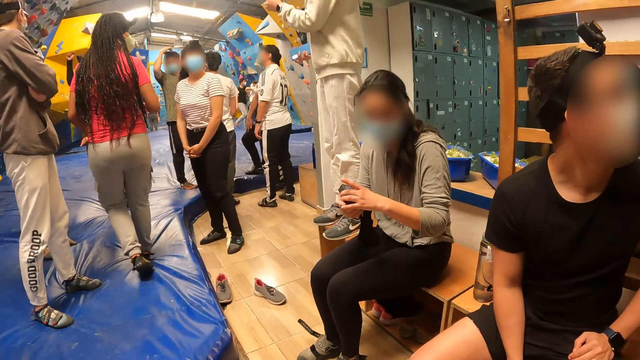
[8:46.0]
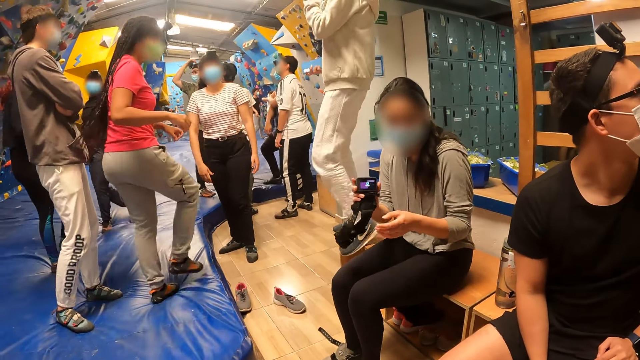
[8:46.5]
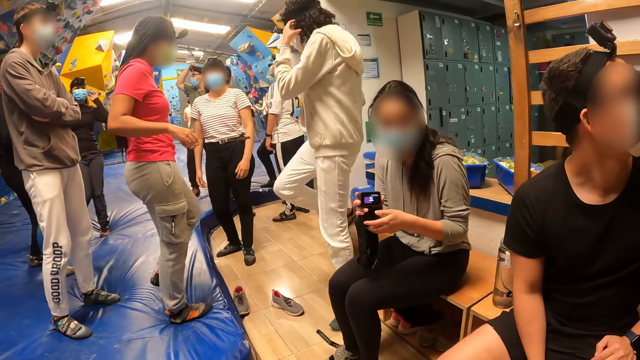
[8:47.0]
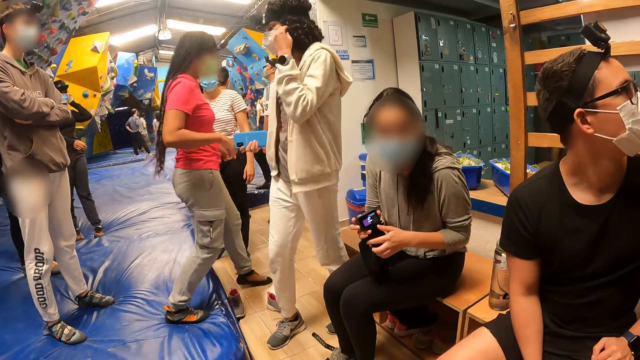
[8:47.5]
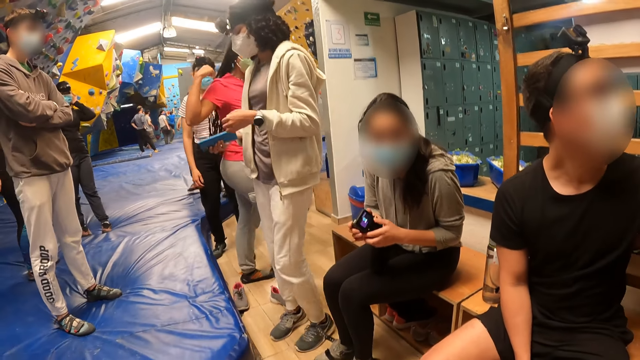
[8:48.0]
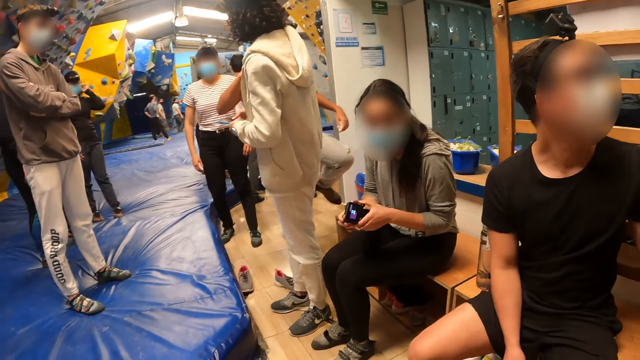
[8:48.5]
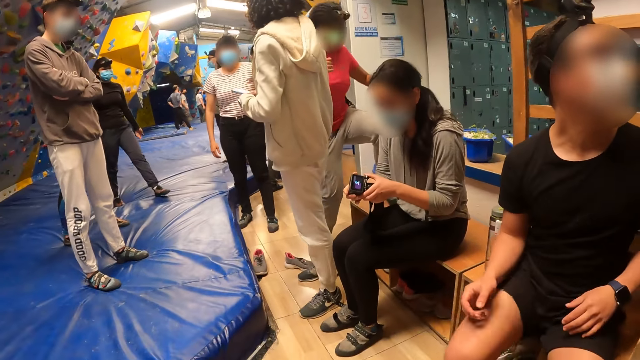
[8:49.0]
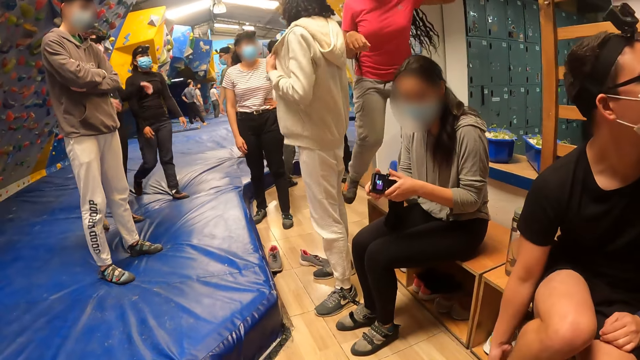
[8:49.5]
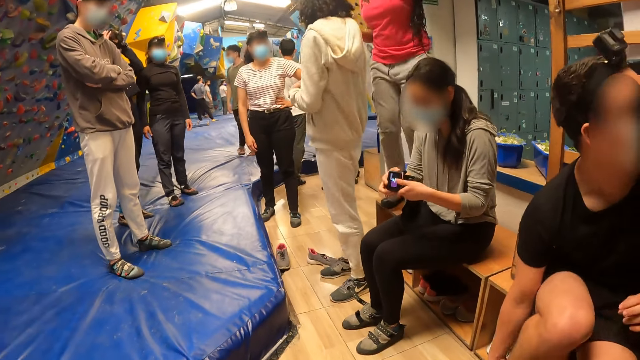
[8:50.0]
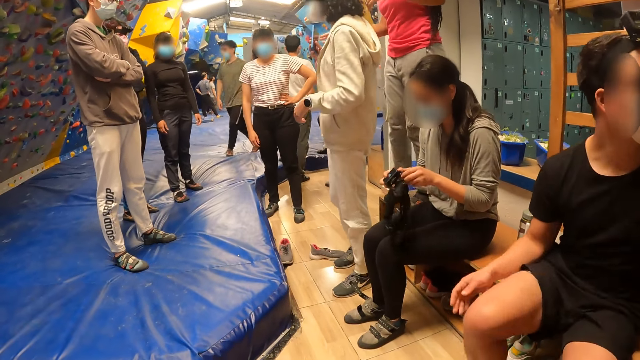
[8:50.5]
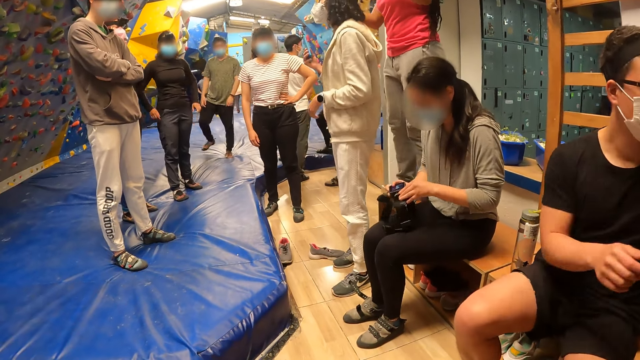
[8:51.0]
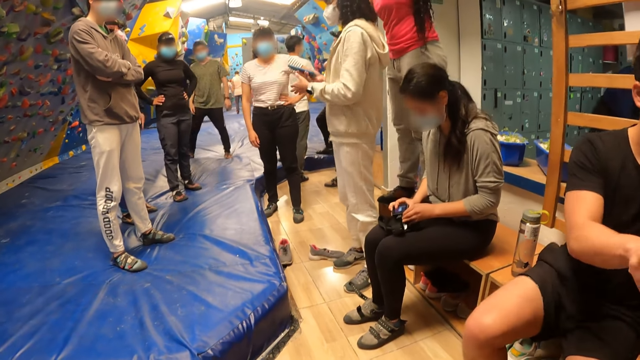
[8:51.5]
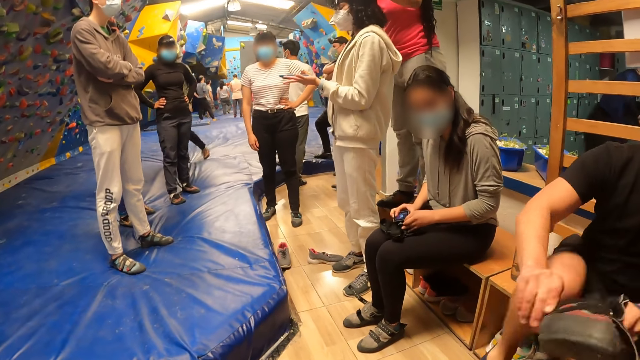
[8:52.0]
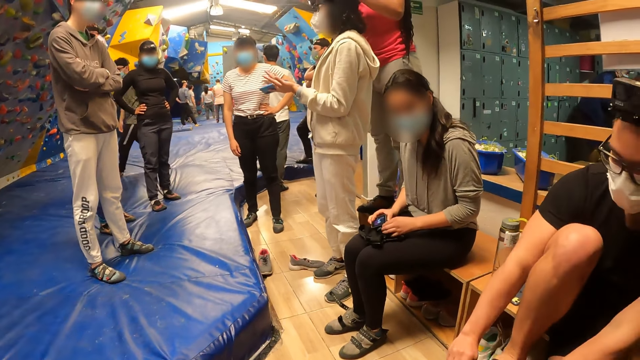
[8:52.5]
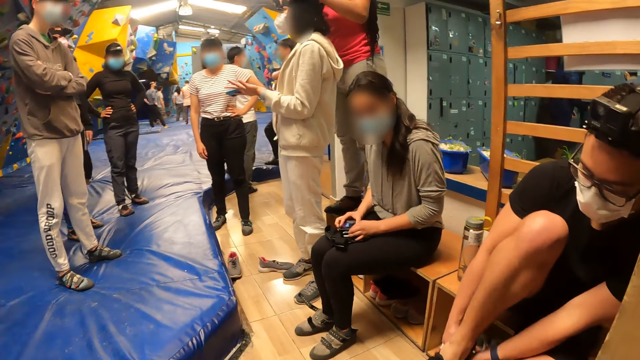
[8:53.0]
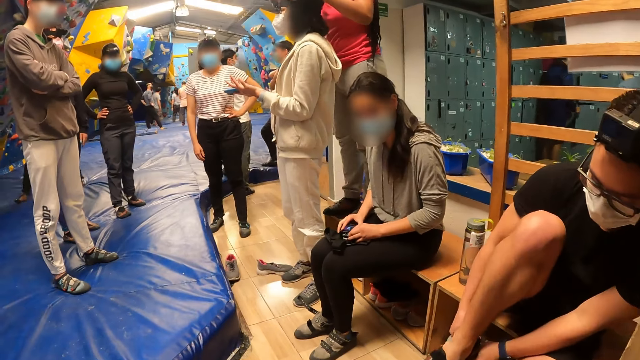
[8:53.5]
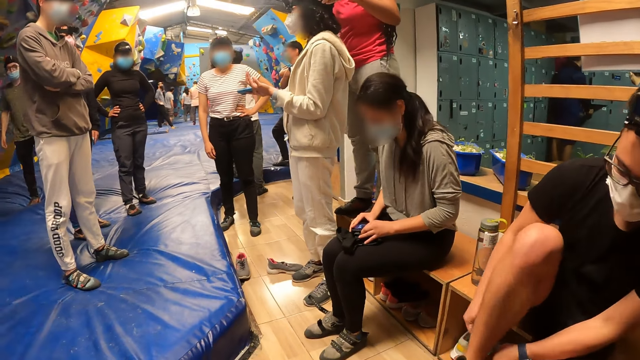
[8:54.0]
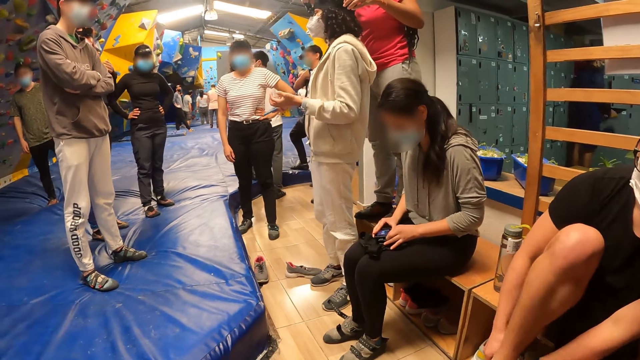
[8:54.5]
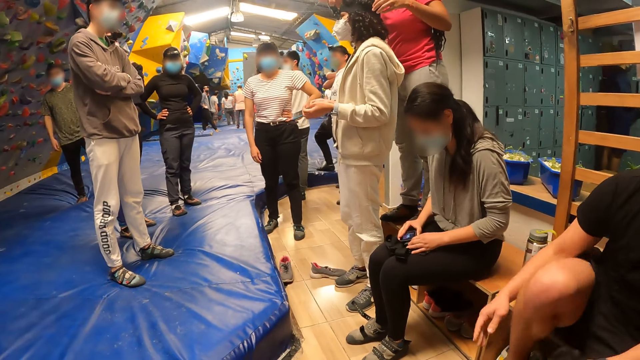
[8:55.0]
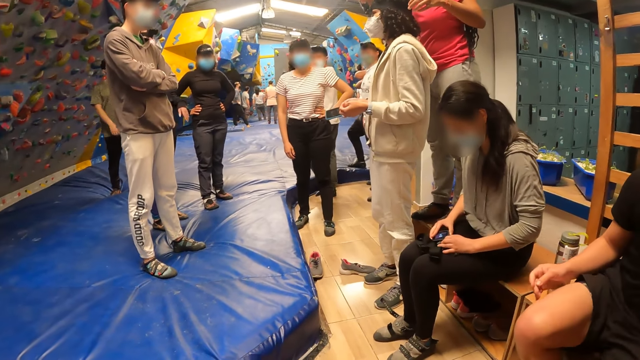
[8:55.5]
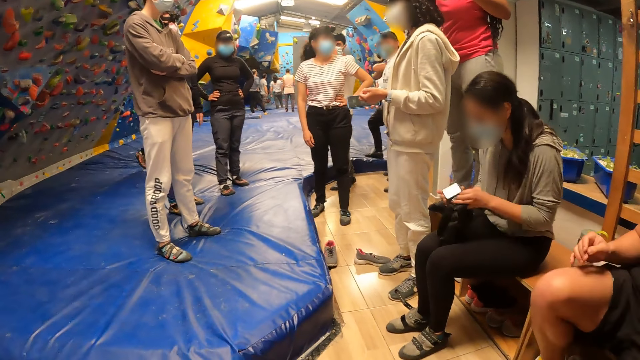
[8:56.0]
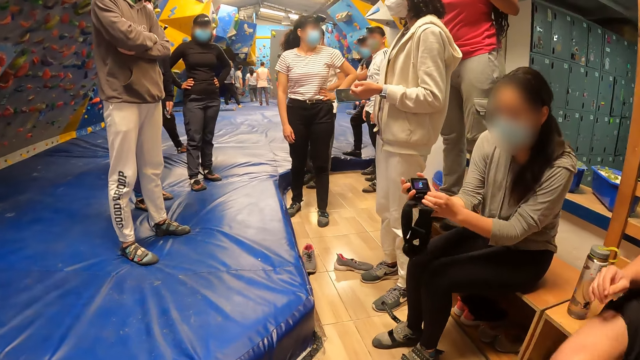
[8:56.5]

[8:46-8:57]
The woman interacts with the camera wearer. A man raises his hand. He drops down his hand. He raises his hand. He picks up socks and puts on the socks.

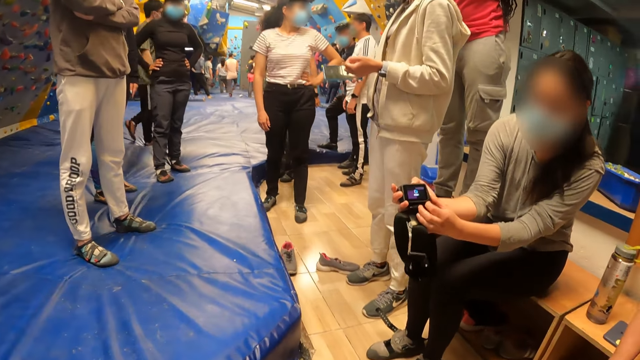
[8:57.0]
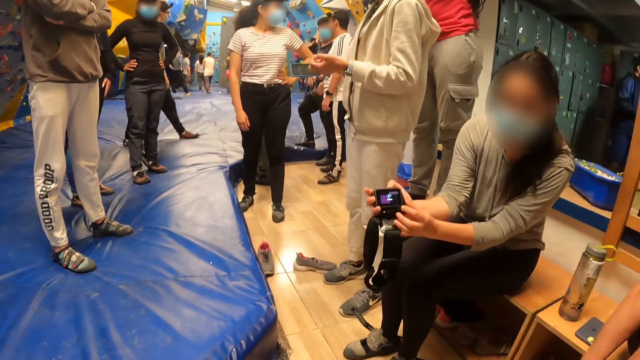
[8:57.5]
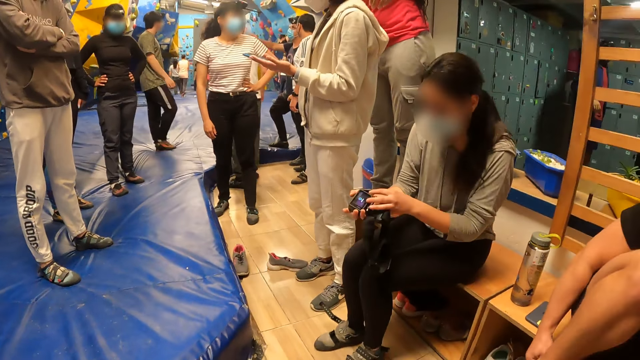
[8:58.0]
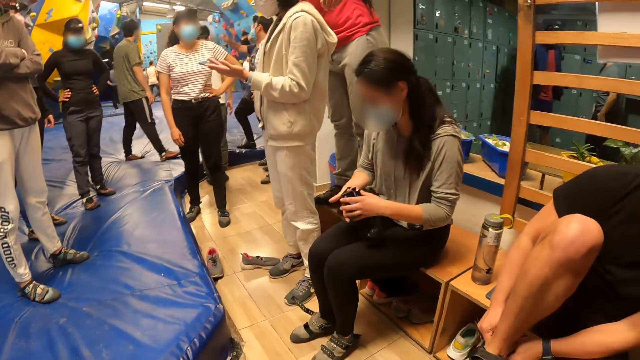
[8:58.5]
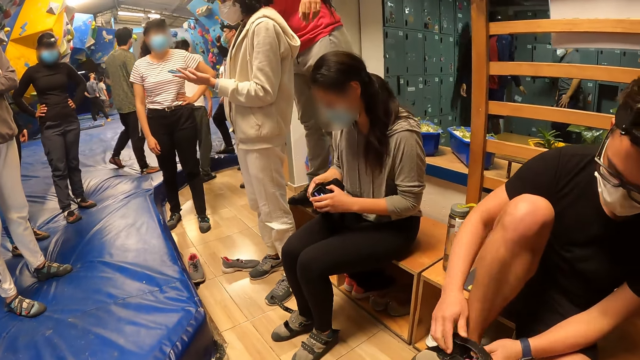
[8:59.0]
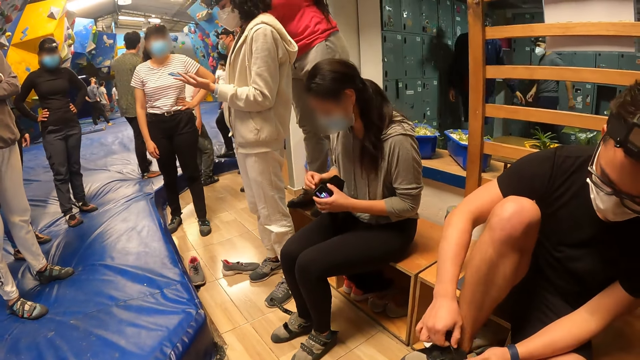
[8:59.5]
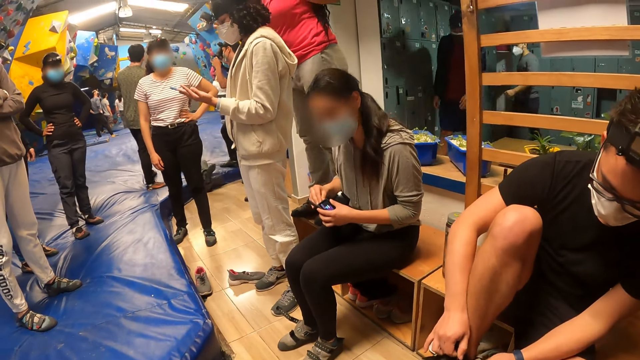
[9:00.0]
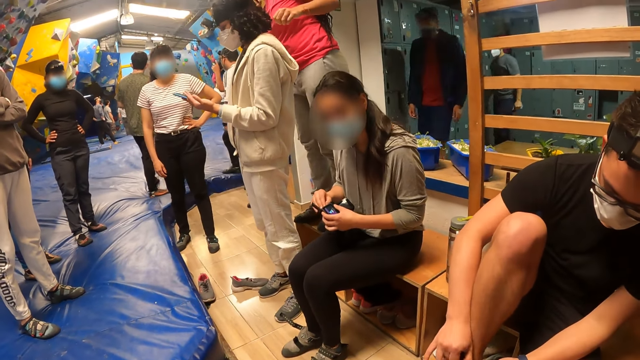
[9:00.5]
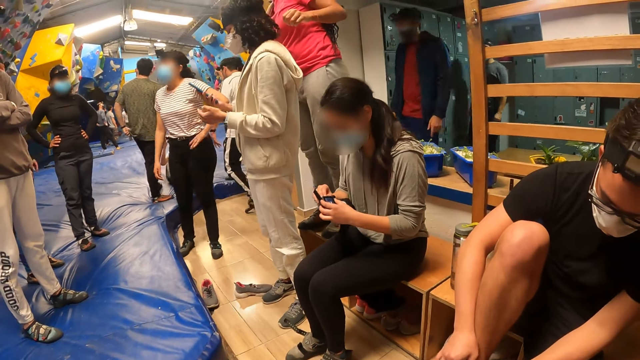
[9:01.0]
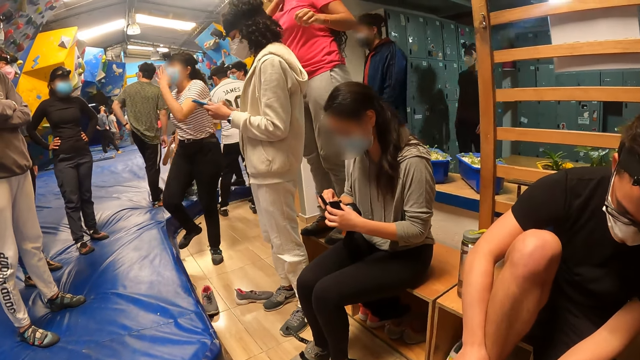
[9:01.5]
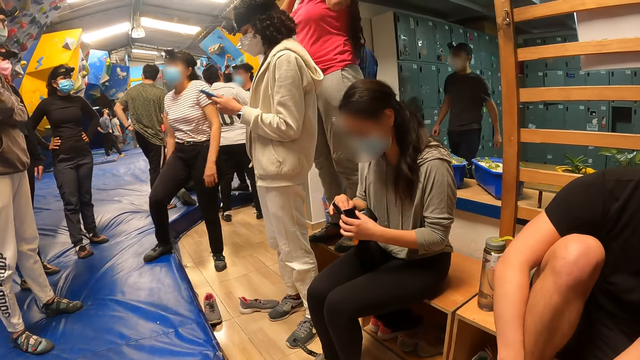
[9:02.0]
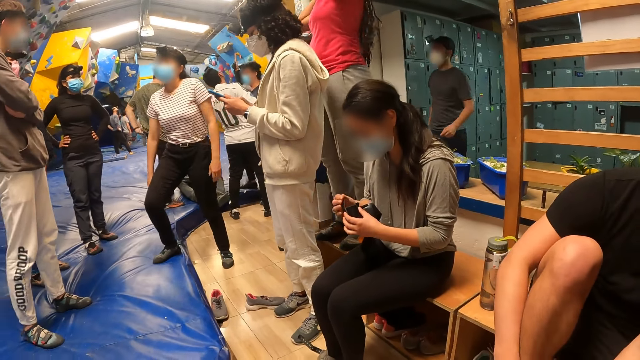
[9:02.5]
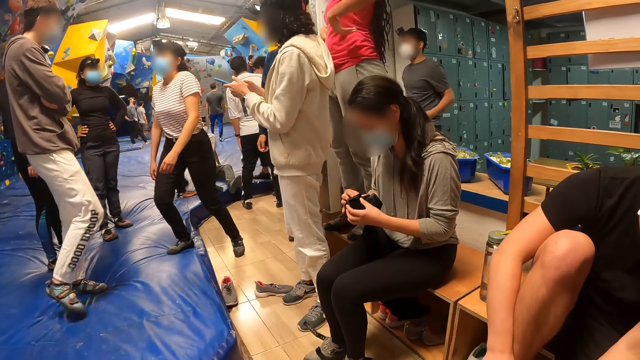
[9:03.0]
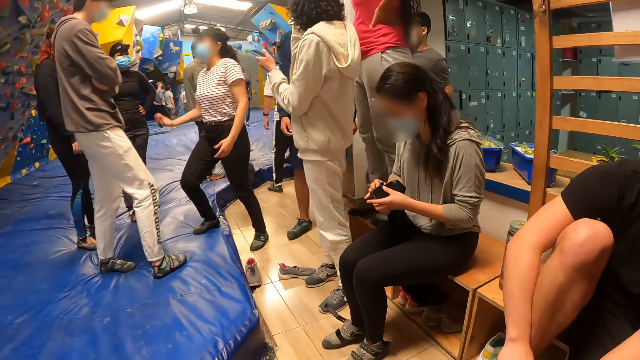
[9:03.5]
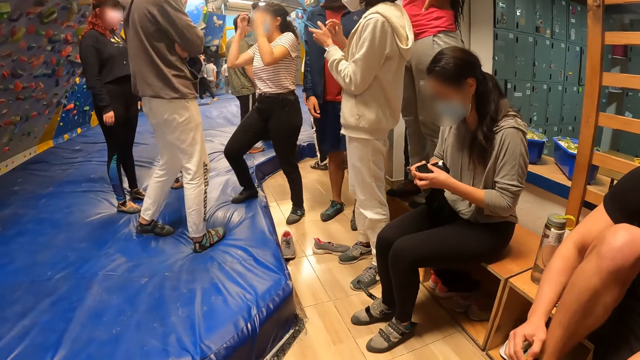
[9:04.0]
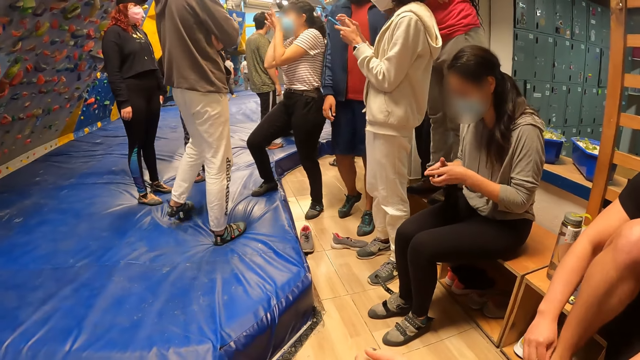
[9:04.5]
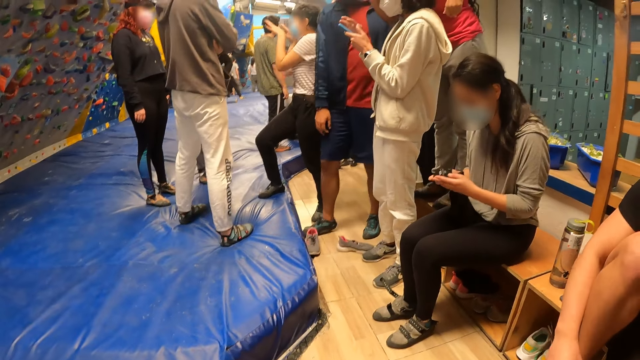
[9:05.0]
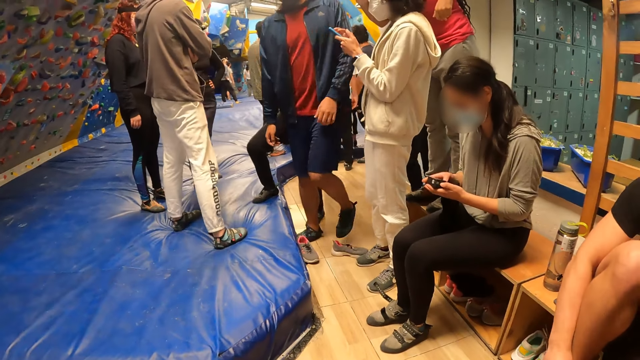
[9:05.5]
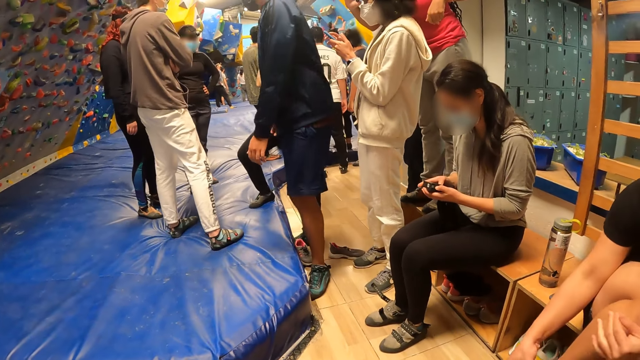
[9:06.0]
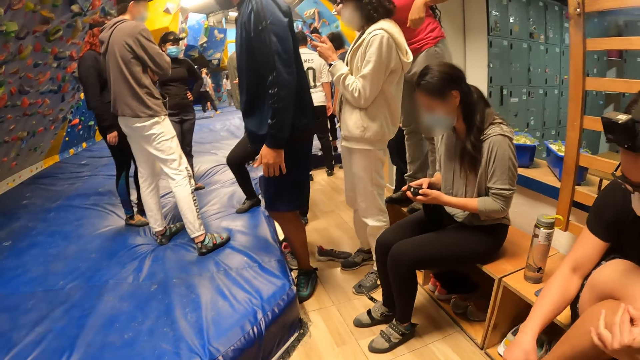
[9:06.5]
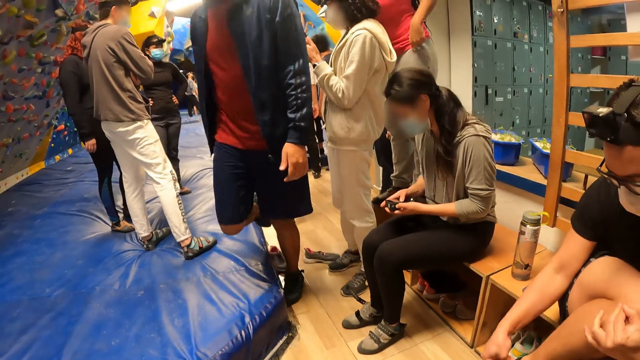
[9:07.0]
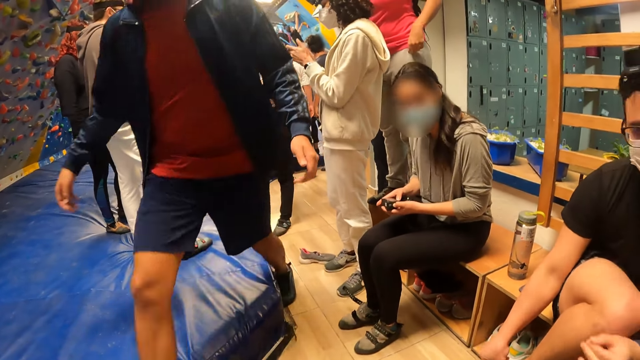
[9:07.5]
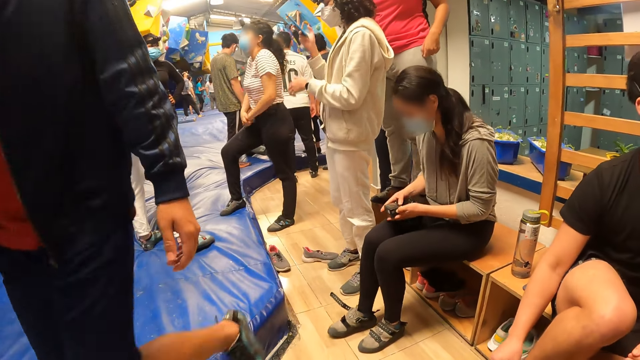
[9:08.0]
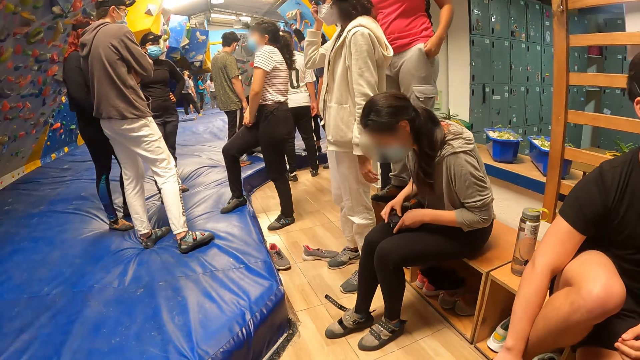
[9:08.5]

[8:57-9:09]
The man ties his shoes.
